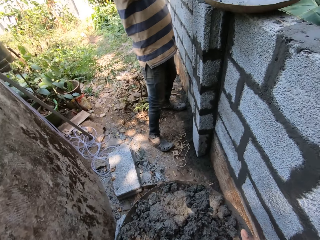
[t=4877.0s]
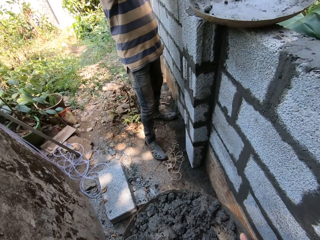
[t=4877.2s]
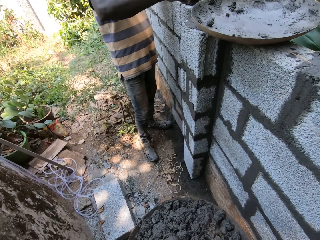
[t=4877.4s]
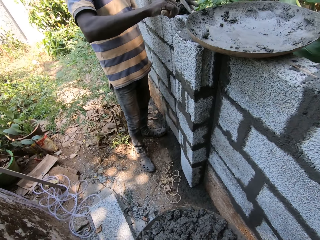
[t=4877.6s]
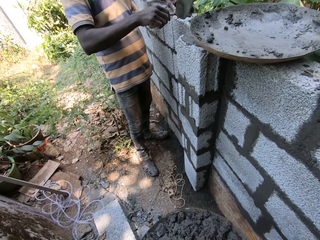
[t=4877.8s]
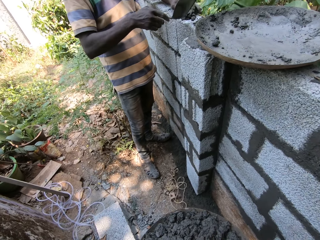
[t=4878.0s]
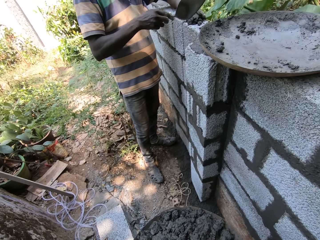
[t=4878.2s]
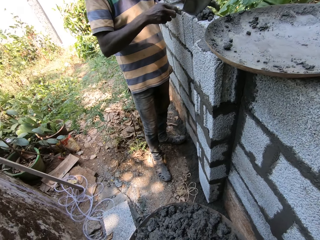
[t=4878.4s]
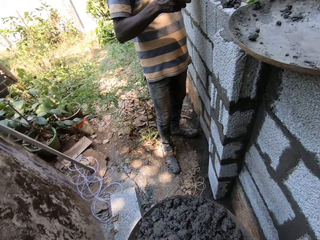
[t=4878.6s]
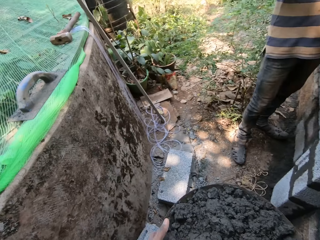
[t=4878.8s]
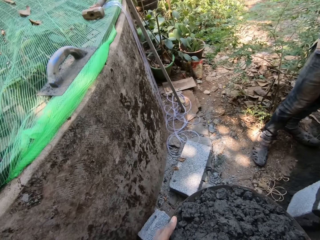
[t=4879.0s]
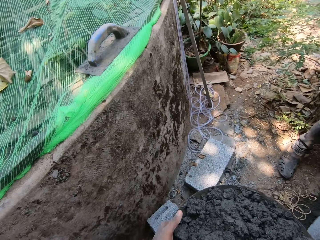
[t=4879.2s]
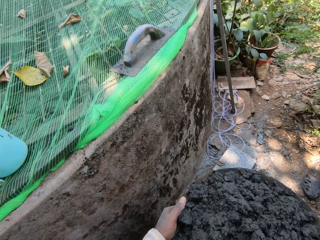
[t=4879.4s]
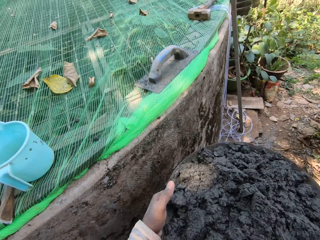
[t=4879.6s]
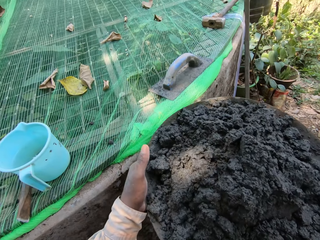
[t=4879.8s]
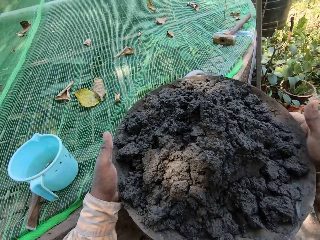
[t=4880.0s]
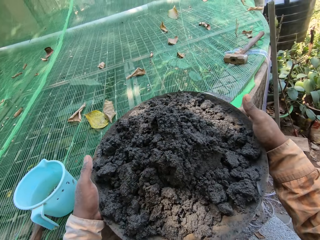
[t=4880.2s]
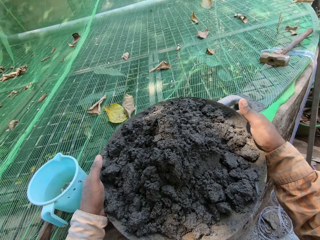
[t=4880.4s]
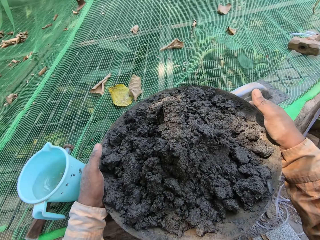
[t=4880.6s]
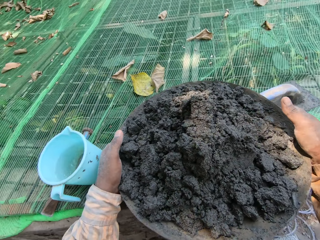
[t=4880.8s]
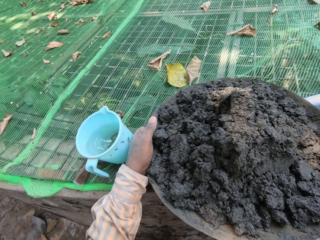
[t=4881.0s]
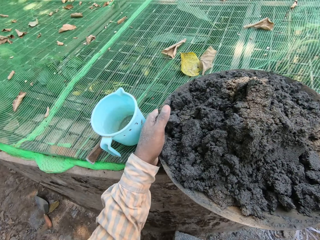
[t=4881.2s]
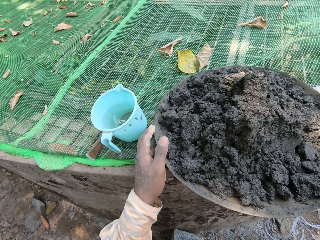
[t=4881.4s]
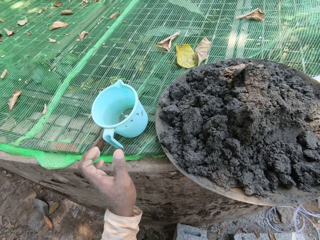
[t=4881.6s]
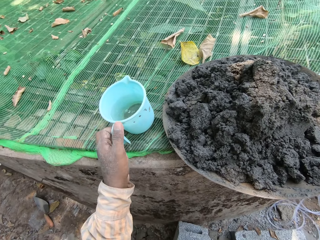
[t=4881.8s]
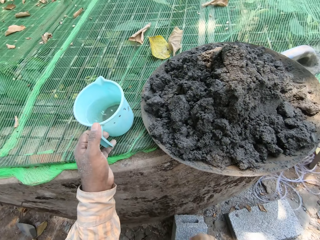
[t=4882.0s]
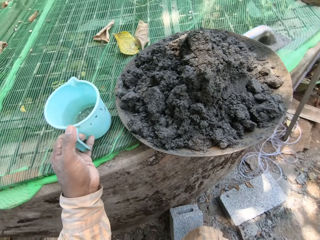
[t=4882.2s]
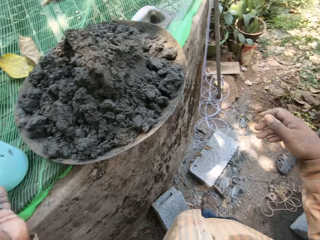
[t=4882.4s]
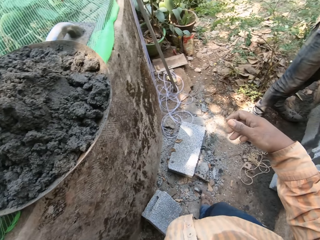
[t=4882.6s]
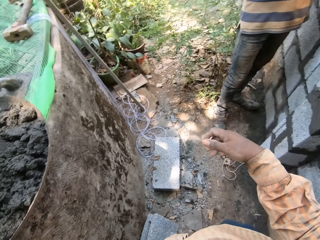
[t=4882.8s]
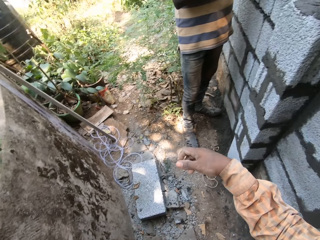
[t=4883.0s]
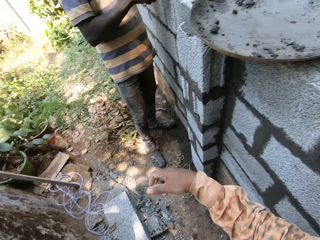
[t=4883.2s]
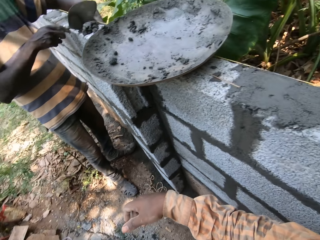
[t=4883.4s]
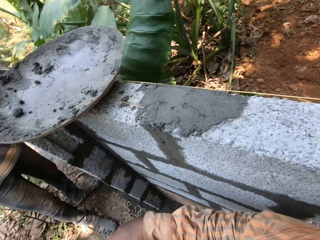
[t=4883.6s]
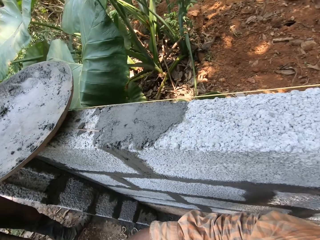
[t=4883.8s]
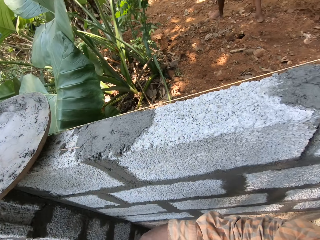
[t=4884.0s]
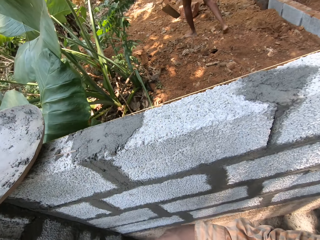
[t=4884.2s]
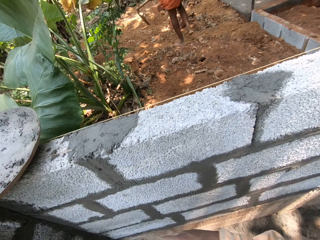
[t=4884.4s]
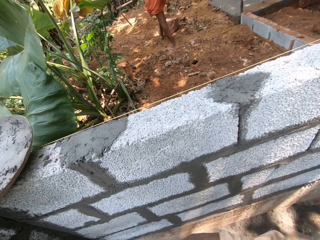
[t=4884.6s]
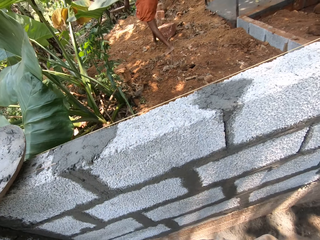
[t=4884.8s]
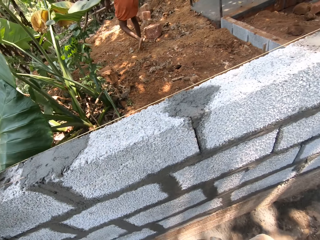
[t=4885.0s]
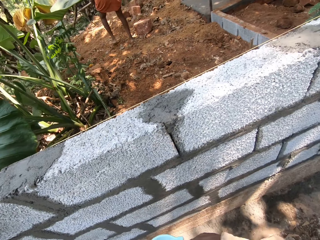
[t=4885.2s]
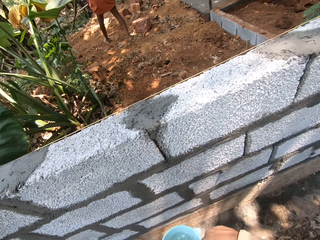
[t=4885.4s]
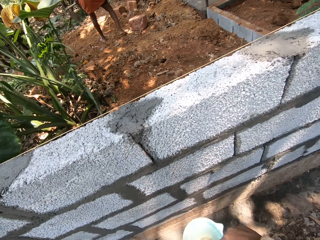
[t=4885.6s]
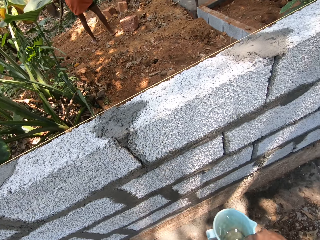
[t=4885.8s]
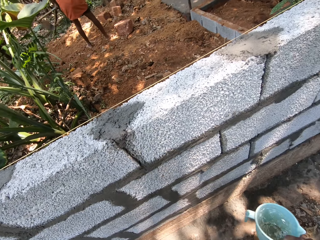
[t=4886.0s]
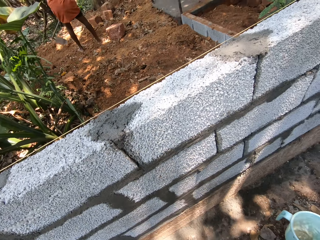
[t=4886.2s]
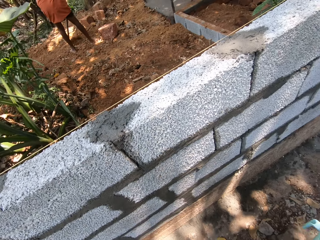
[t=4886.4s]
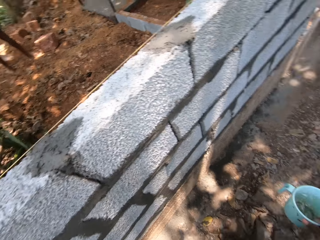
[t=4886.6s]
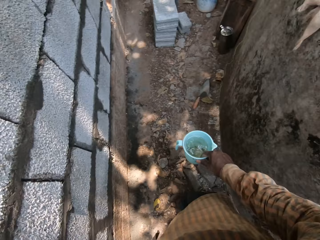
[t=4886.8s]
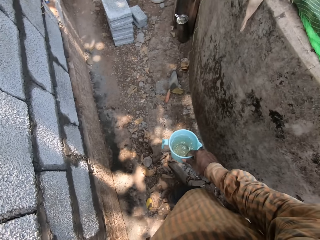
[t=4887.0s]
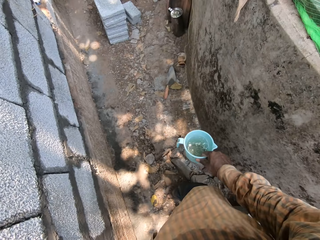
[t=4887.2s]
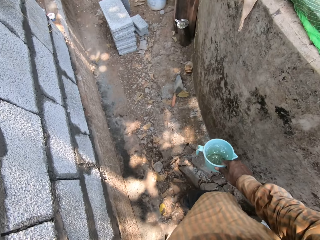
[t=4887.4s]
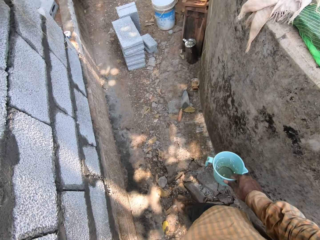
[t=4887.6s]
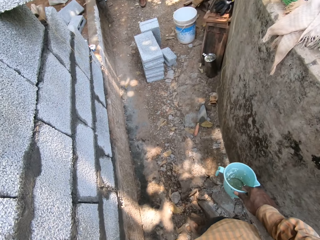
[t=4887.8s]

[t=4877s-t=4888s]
The man pours mortar on the wall with the trowel in his right hand. The camera wearer stands on the ground. The man arranges the mortar on the wall with his left hand. The camera wearer drops the mortar pan on a concrete wall with both hands. He picks up a jug from the concrete wall with his left hand. He stands on the ground. He holds the jug with his right hand.

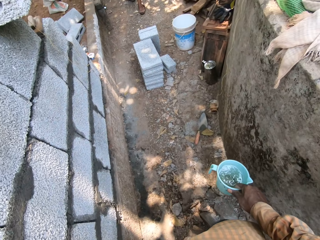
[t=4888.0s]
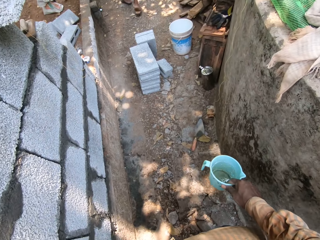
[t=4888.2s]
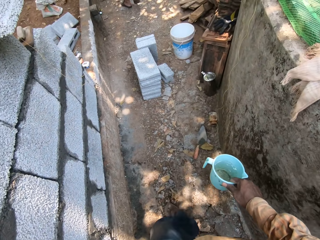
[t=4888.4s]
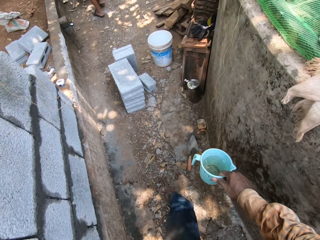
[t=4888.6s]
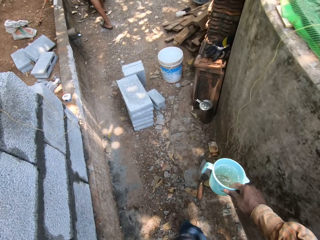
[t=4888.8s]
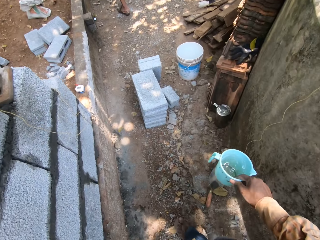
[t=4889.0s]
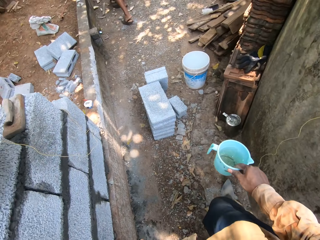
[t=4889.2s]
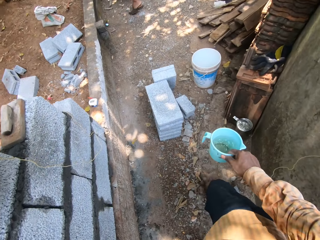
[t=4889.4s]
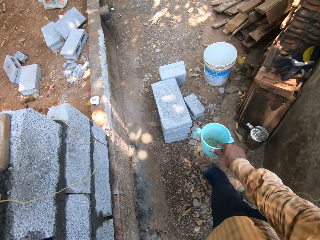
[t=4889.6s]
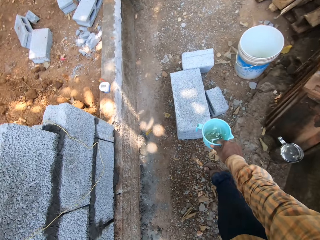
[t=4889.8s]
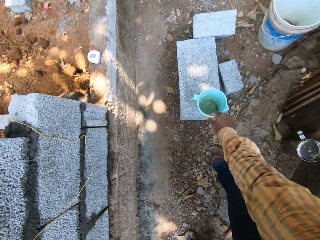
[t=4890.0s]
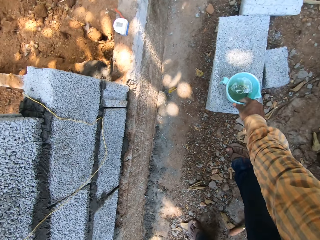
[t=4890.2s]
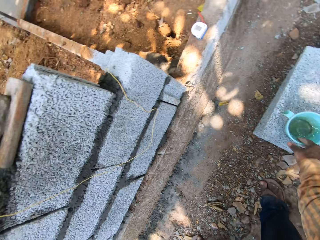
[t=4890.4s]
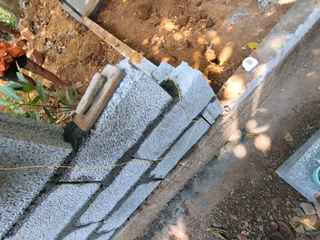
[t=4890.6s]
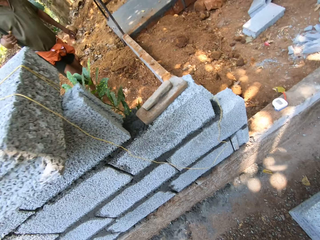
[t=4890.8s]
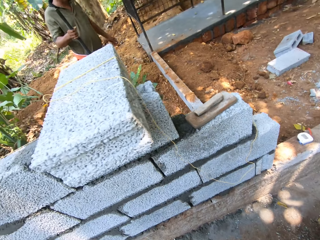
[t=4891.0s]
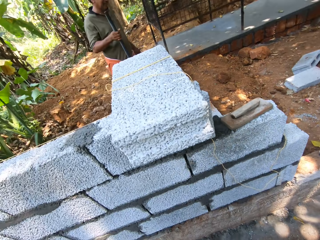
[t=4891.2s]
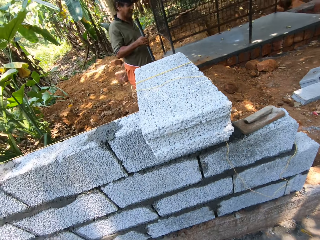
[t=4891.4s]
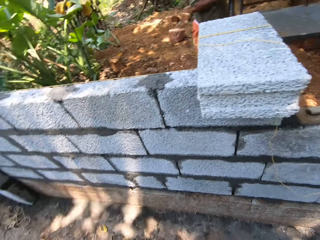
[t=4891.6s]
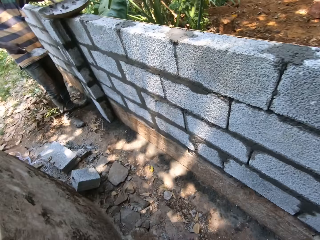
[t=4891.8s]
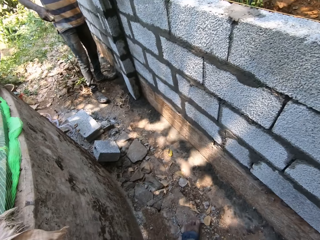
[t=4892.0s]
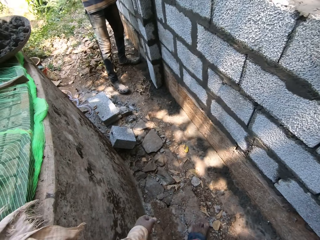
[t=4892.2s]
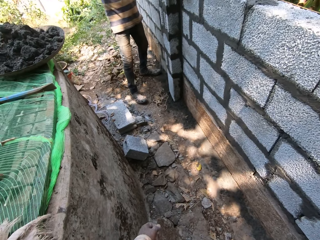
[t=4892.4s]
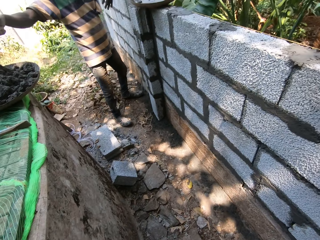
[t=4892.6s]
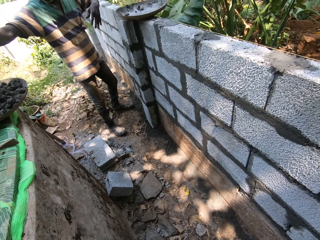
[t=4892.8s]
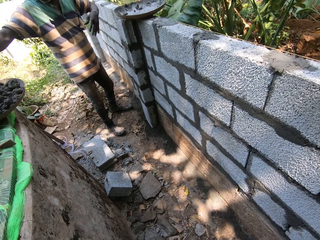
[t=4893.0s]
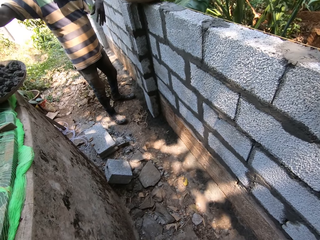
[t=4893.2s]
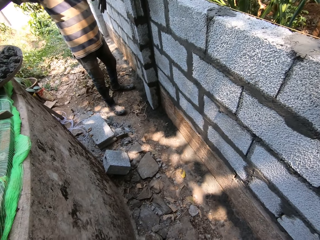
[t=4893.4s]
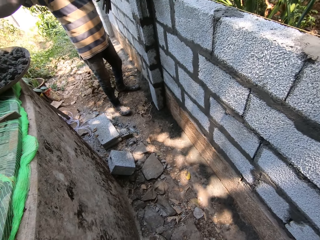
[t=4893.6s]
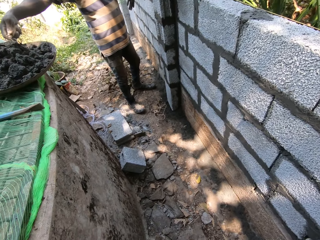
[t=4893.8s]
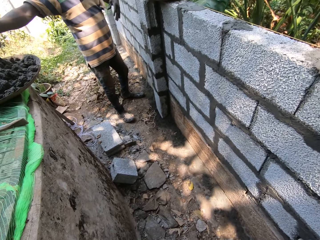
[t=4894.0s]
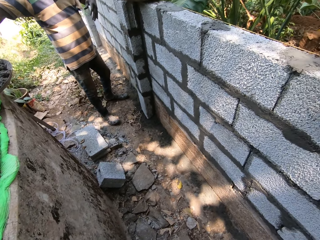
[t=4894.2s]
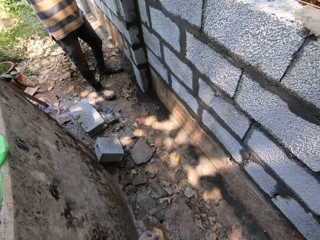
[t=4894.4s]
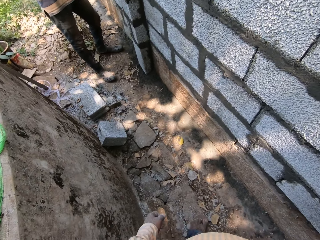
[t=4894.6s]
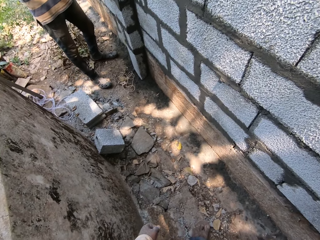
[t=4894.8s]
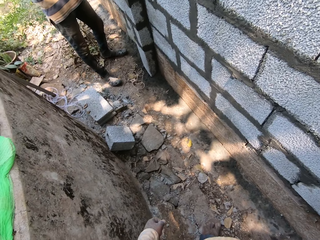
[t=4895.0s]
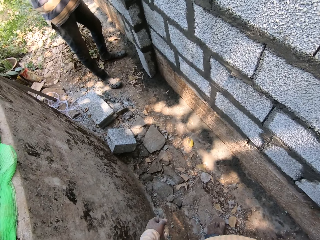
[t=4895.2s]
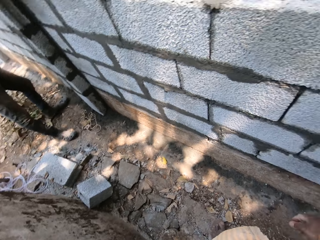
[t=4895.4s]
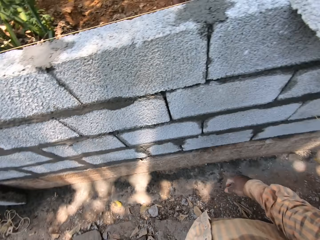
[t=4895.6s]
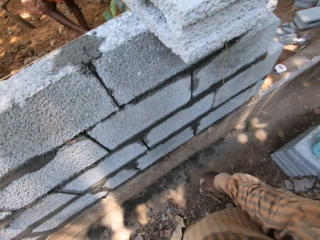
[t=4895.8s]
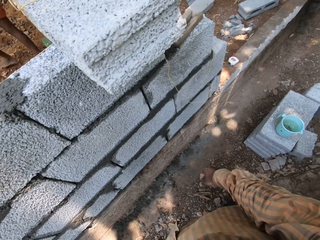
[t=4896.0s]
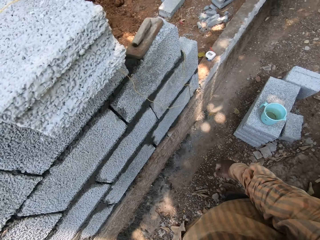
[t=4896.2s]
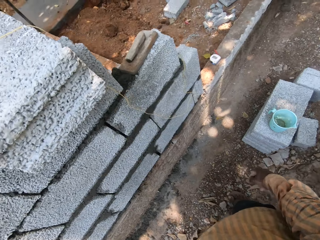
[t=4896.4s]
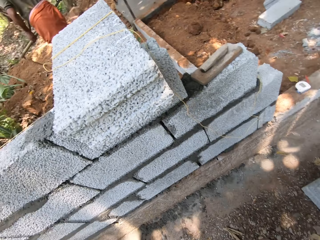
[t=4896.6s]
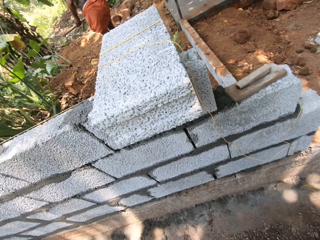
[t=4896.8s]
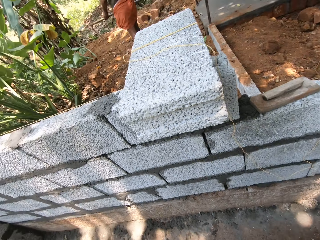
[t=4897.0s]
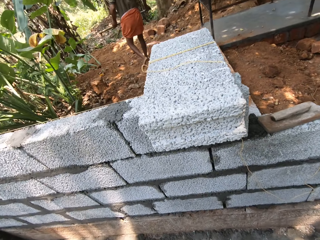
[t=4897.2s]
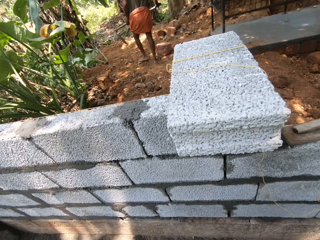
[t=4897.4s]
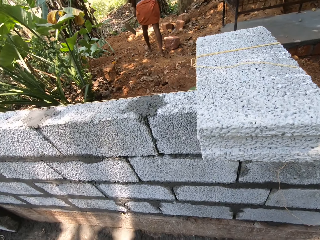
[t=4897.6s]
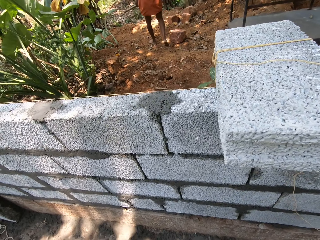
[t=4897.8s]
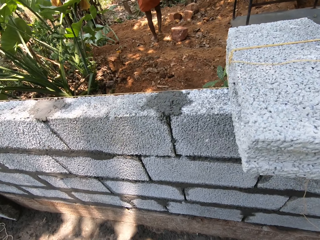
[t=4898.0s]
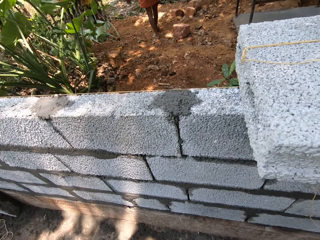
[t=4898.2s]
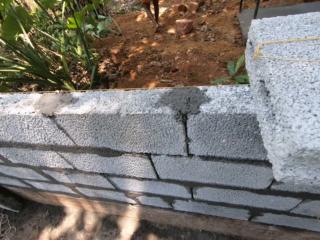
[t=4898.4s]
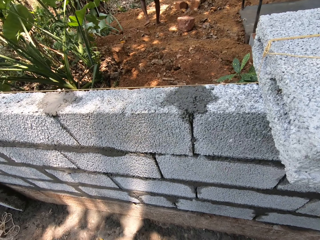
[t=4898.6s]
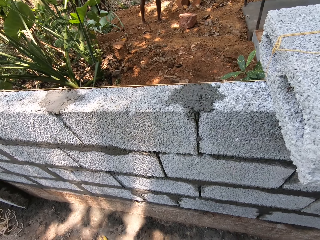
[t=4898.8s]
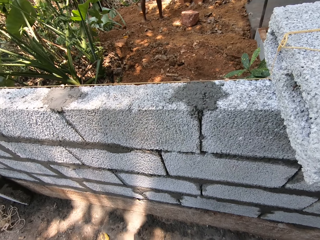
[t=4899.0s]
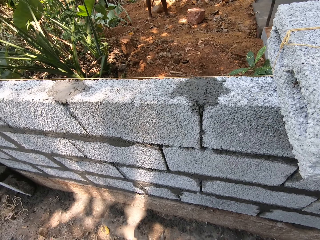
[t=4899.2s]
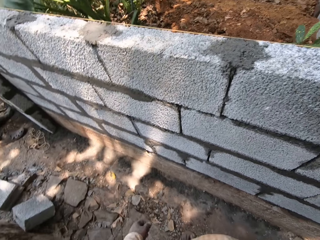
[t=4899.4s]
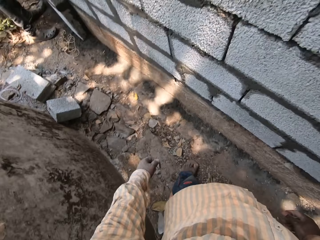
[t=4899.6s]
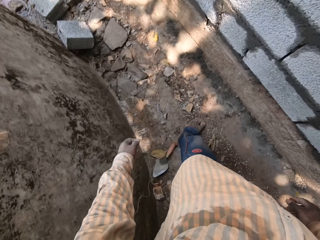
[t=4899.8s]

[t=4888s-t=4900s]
The camera wearer walks on the ground. He drops the jug on a concrete block on the ground with his right hand. He stands on the ground. The man scoops mortar from the mortar pan with the trowel in his right hand. Another man holds a hoe with both hands. The other man digs the ground with the hoe in both hands.
